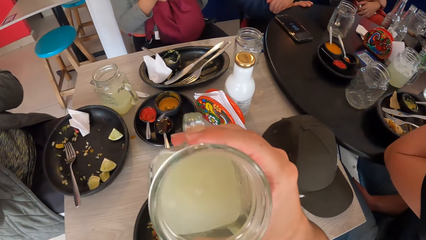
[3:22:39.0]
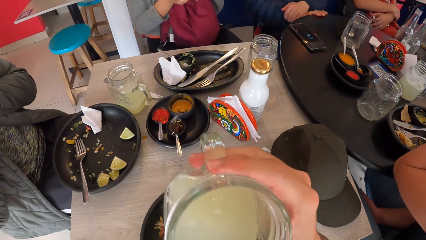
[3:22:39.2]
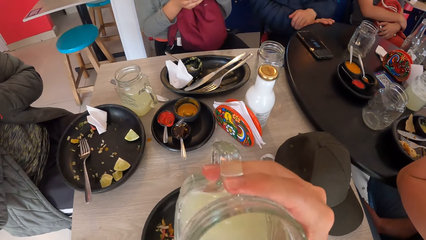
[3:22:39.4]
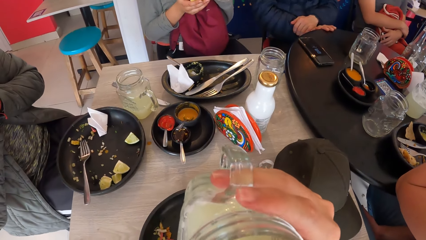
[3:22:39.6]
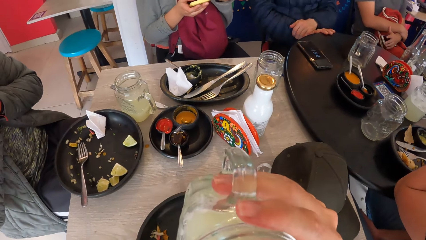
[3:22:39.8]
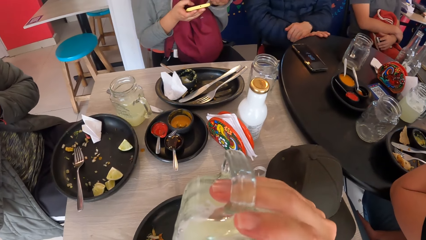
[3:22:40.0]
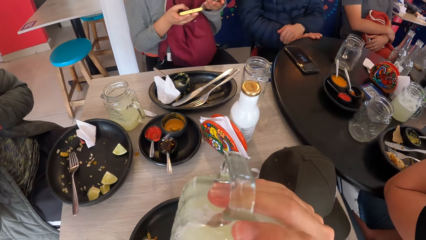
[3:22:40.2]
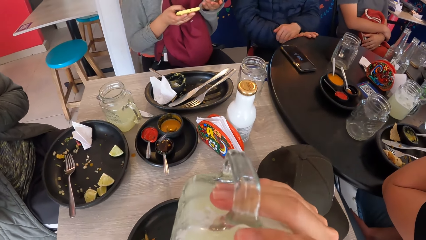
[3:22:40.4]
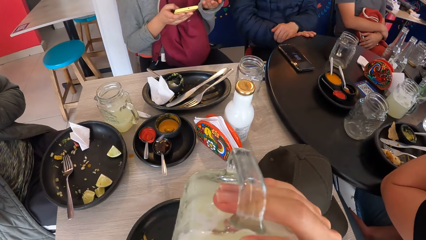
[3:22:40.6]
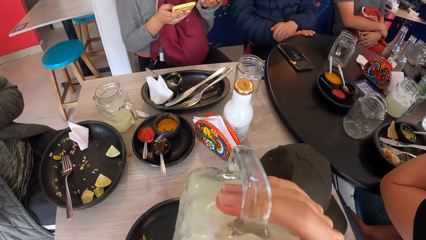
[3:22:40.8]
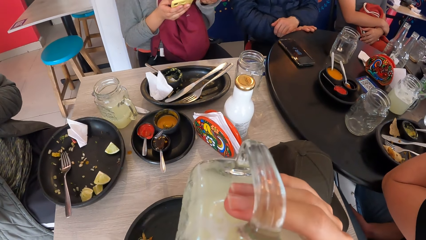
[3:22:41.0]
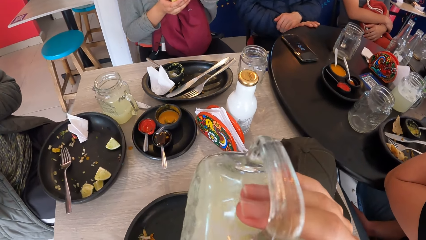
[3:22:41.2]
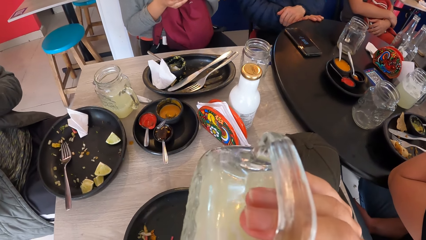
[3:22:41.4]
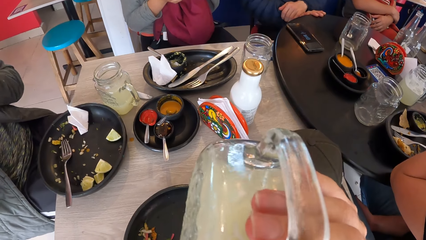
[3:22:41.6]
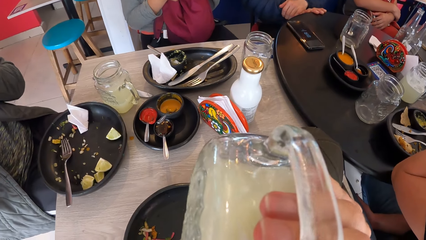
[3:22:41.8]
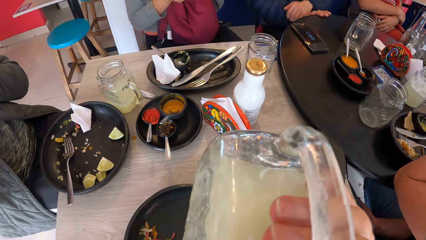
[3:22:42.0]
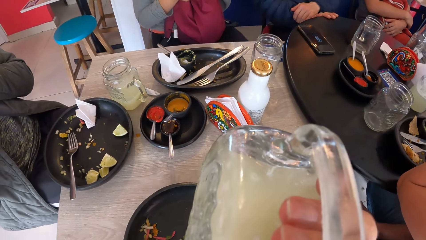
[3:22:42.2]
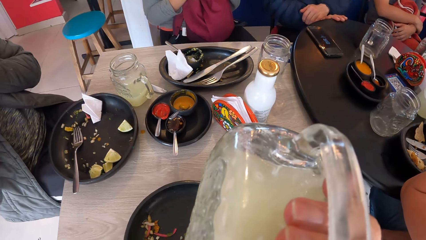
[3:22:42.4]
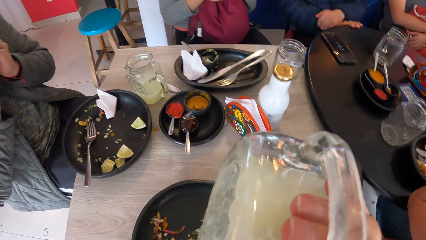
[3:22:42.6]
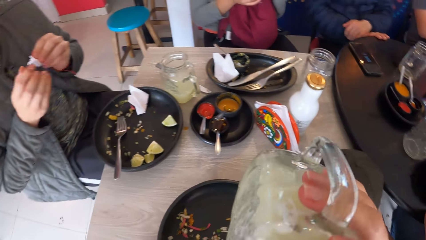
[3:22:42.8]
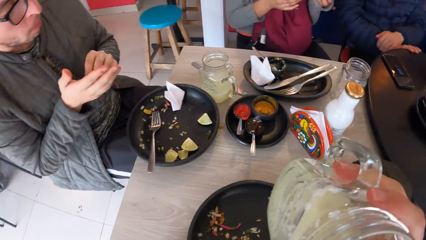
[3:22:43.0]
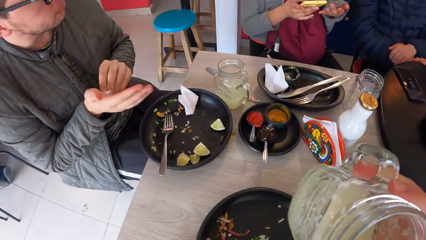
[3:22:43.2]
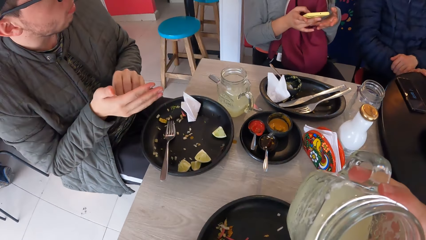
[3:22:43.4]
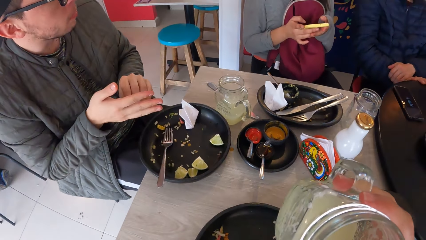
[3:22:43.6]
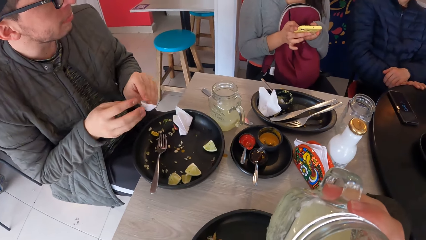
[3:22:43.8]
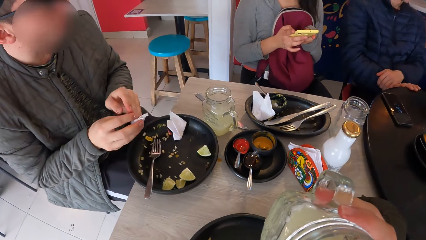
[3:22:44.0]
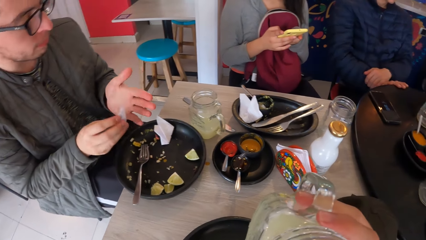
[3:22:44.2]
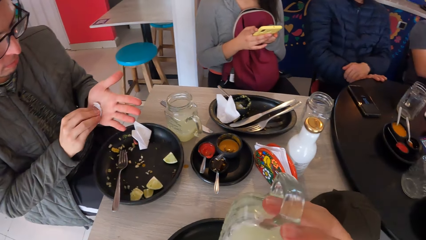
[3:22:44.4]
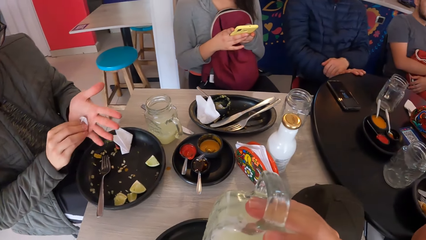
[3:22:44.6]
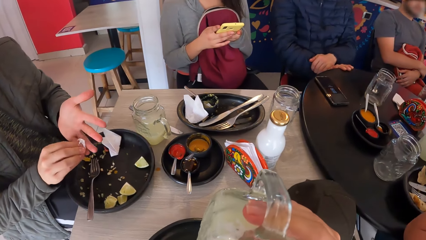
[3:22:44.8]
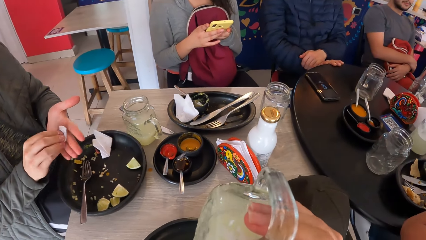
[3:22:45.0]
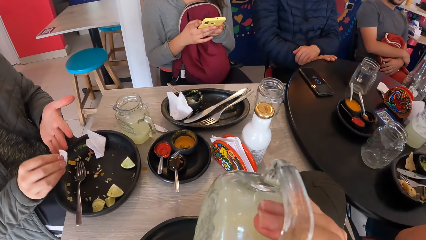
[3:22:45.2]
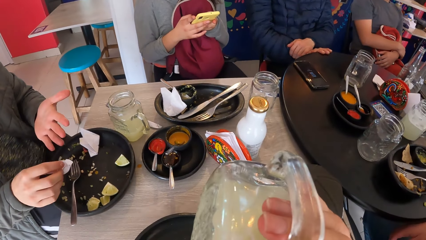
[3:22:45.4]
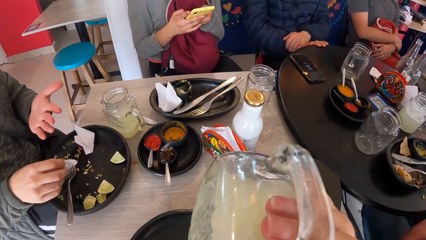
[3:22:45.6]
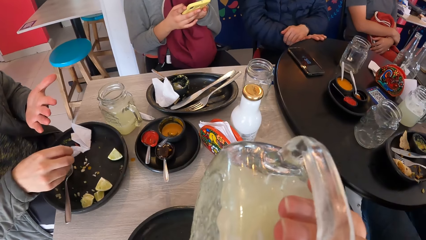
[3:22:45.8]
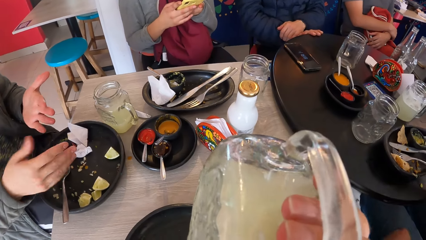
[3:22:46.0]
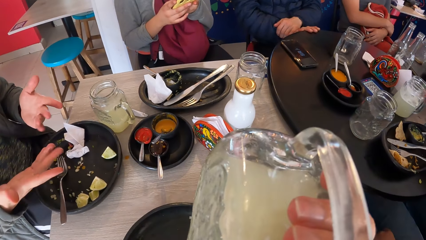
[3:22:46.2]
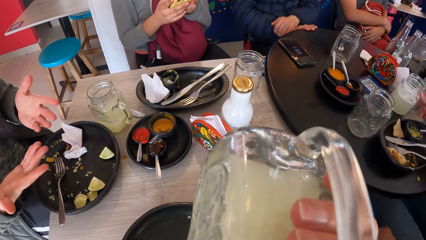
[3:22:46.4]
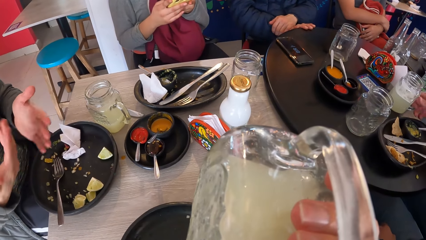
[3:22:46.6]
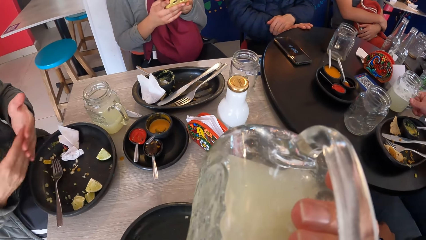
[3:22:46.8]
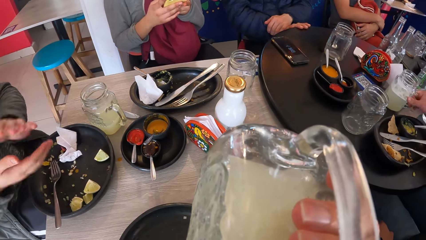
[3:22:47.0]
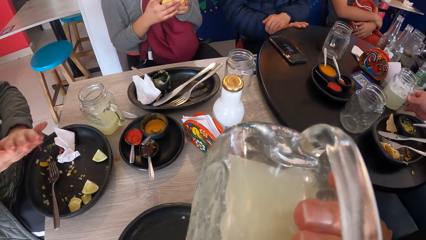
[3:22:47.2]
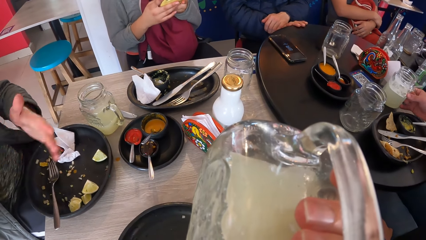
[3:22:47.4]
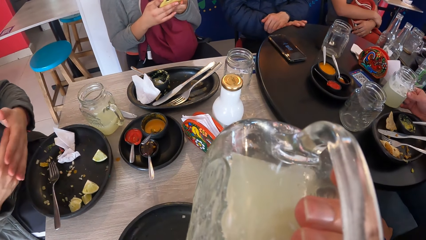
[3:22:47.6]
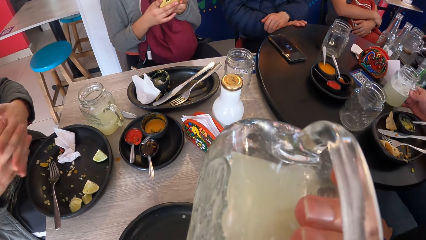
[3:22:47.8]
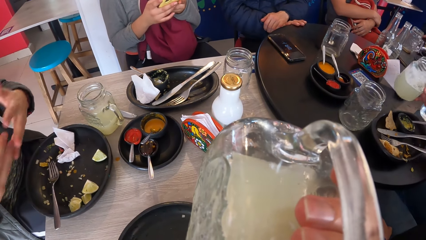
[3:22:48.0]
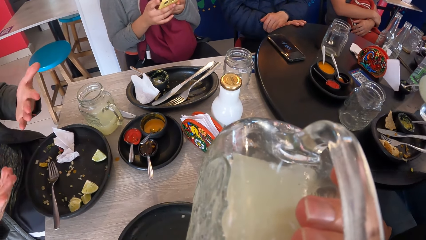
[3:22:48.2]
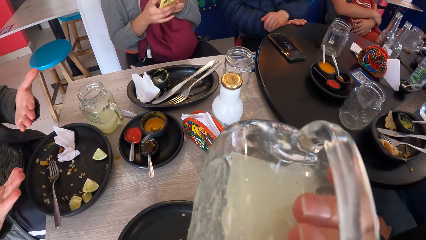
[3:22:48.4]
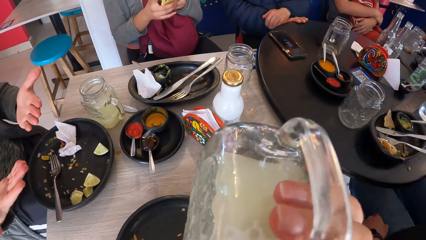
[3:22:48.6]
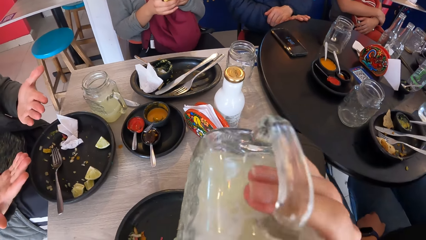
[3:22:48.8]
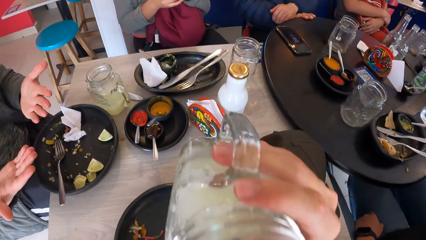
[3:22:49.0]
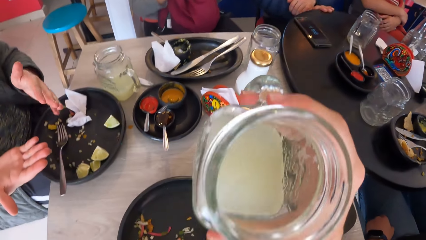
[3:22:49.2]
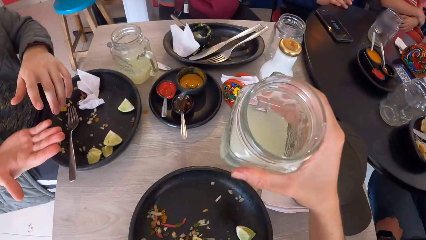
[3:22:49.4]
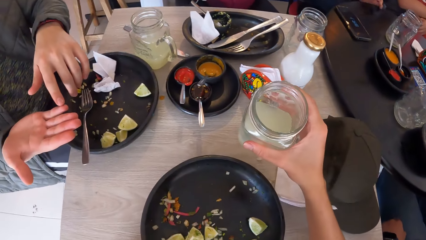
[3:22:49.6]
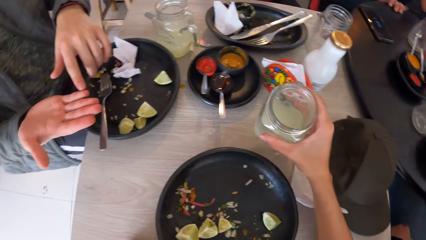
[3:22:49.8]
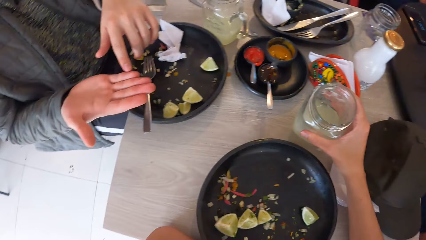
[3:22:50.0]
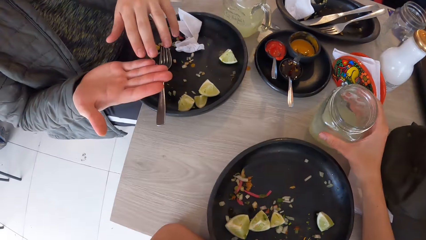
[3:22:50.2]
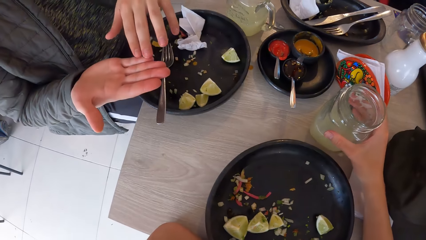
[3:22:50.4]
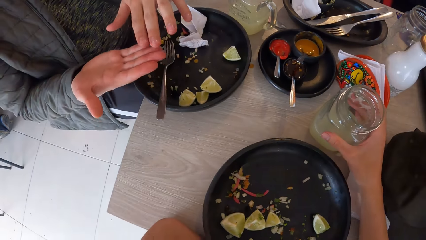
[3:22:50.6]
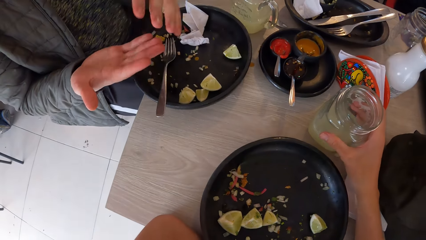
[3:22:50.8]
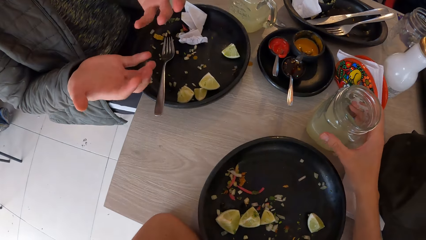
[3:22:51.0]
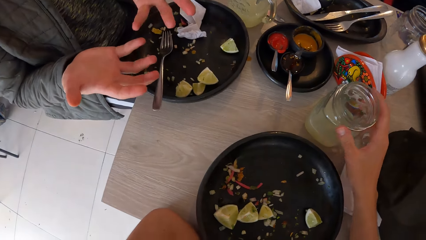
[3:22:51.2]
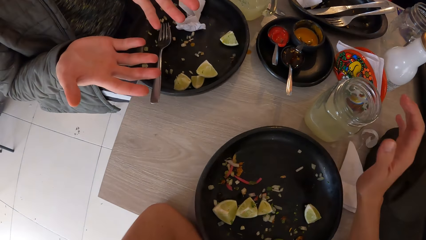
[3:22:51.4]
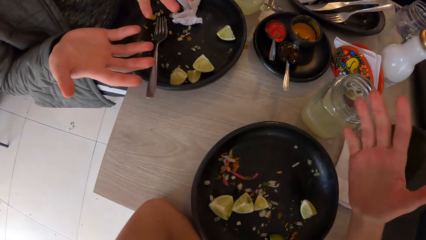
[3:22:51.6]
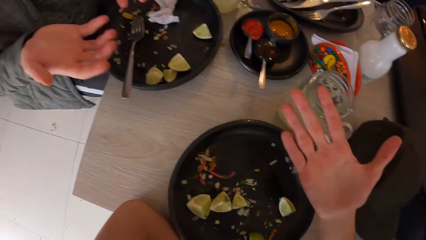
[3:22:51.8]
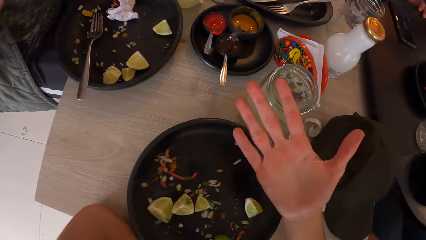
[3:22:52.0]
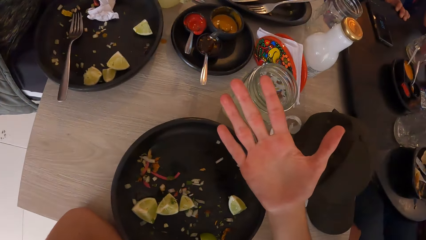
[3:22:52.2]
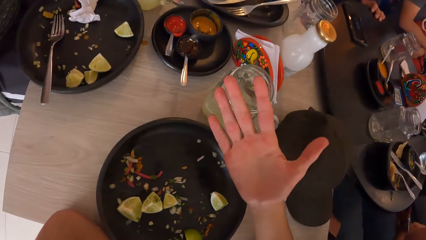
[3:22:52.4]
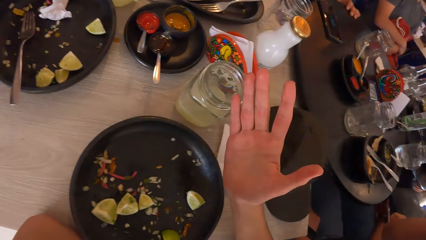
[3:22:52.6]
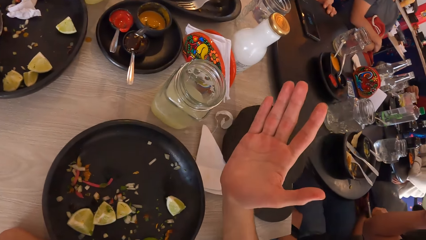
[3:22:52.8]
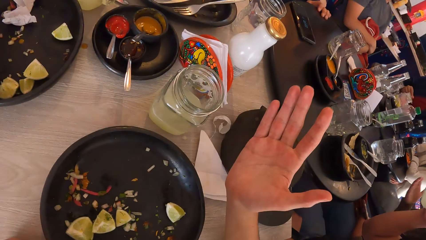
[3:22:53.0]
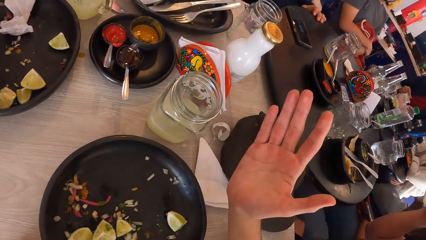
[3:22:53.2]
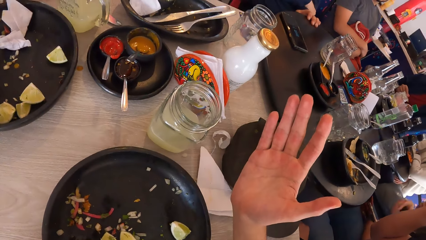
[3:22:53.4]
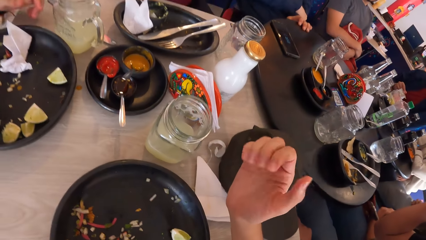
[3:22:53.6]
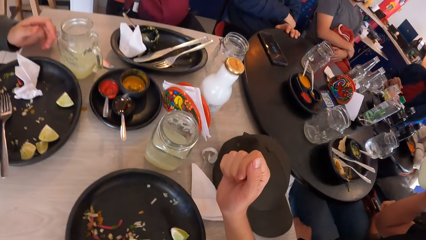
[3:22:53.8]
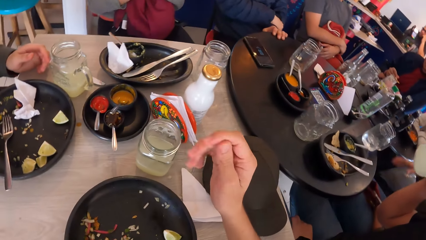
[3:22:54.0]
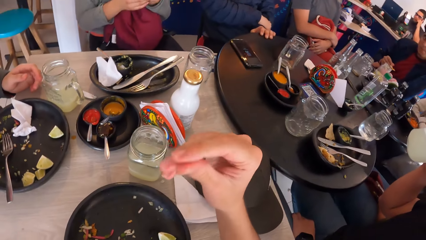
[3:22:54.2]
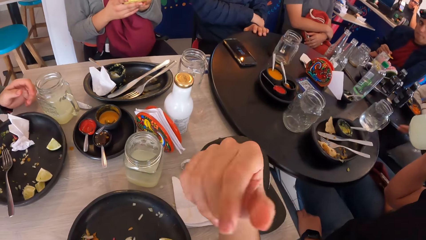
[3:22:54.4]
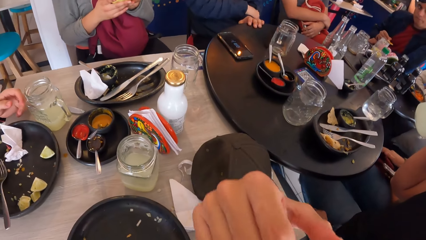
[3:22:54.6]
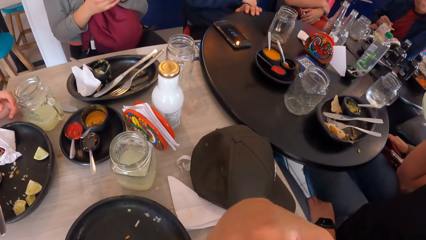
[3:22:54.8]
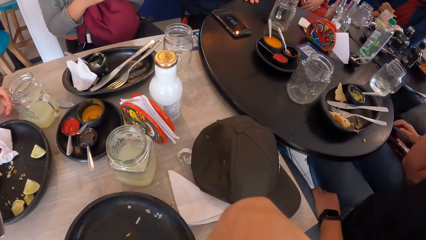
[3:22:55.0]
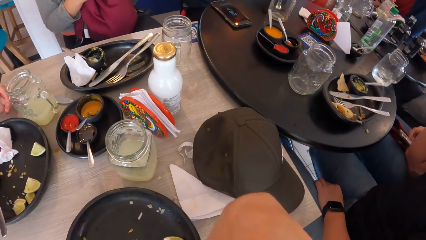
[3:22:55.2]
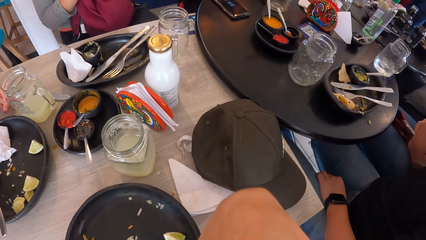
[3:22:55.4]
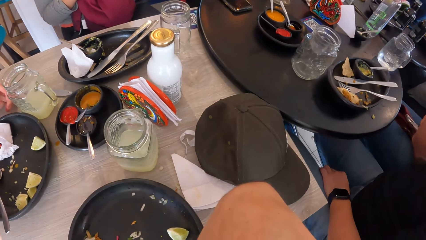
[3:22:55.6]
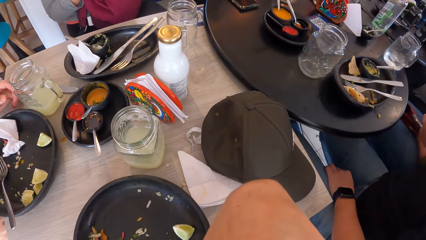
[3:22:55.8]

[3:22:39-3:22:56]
The camera wearer drinks the juice from the jar in his right hand. The lady uses her phone. The man cleans both hands with the serviette. The camera wearer drinks something. Another man places the serviette in his right hand on the plate on the table and dusts both hands together. The first man takes a cup of lemonade from the table with his right hand. The camera wearer places the cup of lemonade on the table with his right hand. The other man stares at the hands. The camera wearer stares at the right hand.
